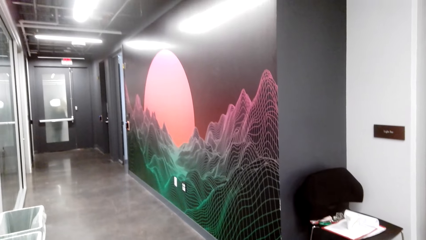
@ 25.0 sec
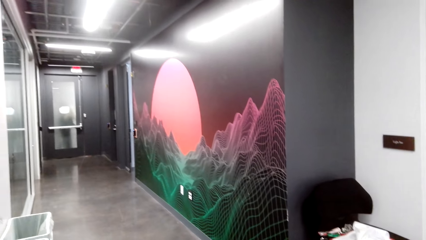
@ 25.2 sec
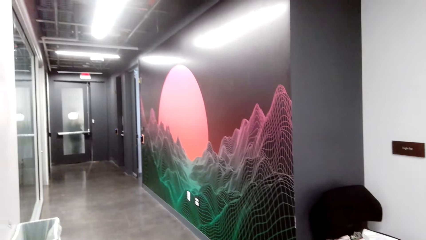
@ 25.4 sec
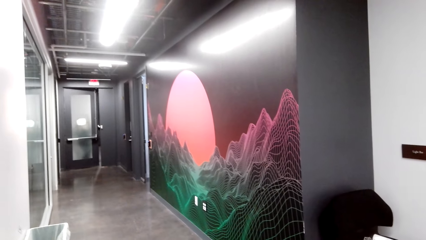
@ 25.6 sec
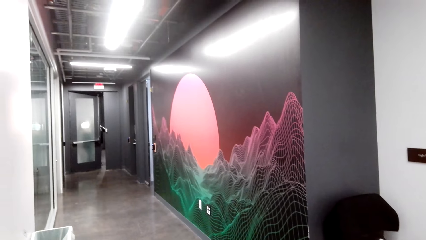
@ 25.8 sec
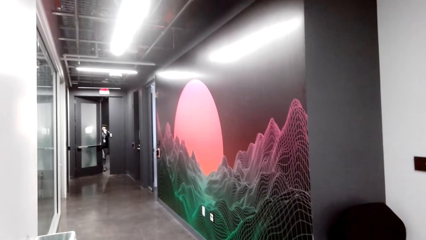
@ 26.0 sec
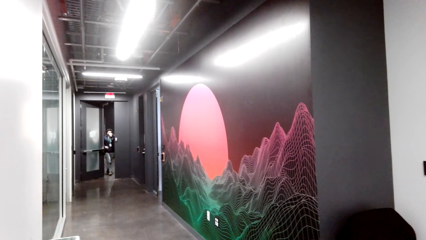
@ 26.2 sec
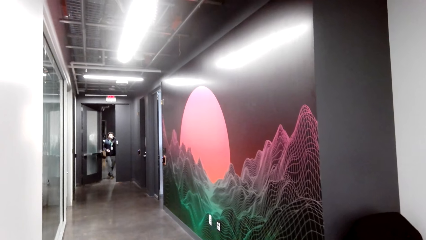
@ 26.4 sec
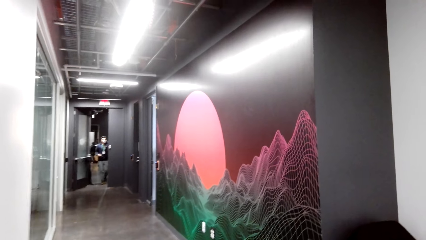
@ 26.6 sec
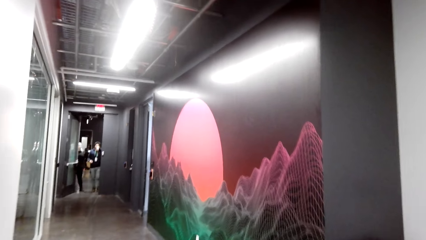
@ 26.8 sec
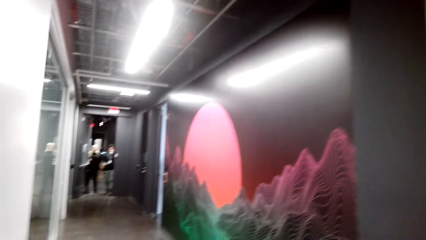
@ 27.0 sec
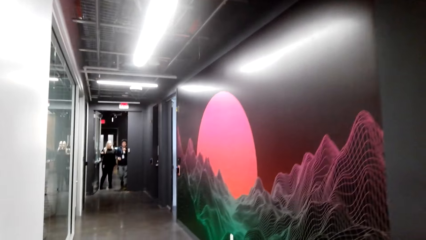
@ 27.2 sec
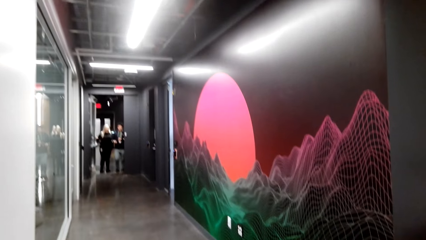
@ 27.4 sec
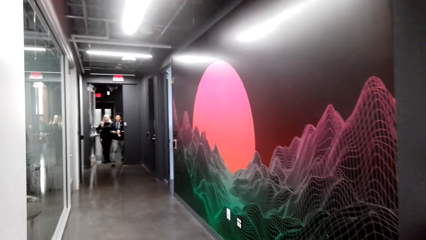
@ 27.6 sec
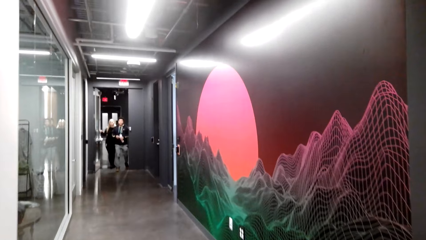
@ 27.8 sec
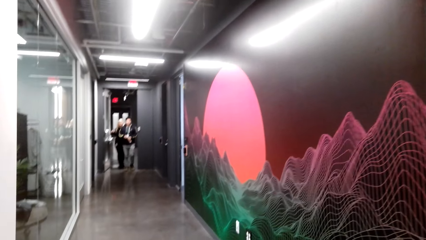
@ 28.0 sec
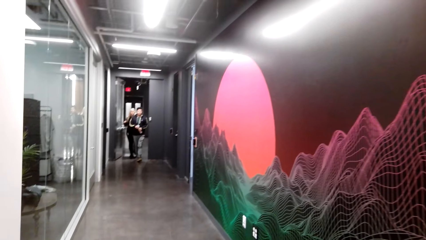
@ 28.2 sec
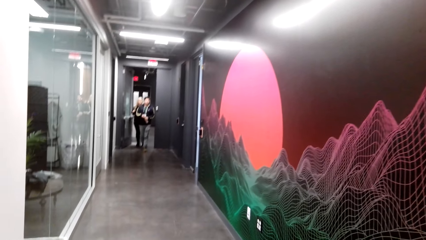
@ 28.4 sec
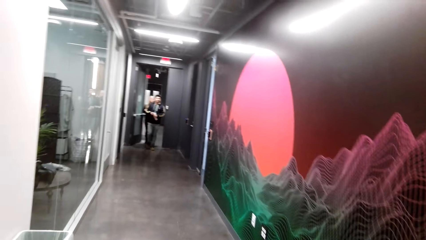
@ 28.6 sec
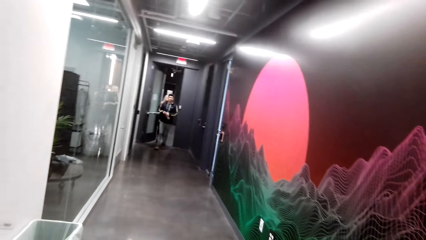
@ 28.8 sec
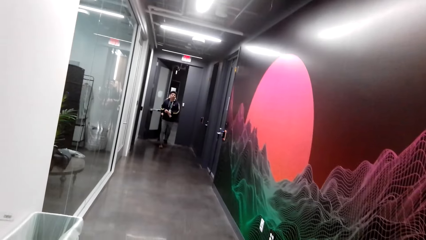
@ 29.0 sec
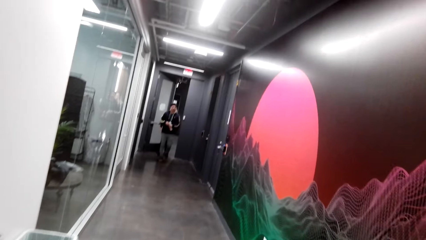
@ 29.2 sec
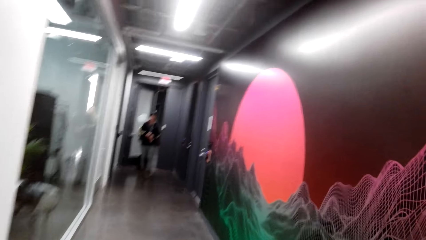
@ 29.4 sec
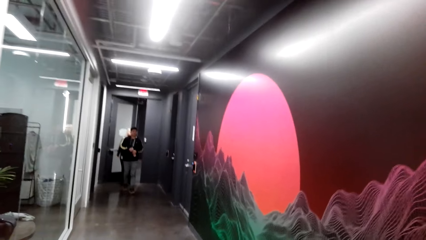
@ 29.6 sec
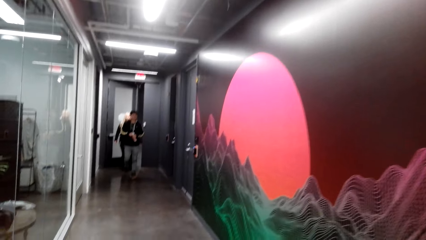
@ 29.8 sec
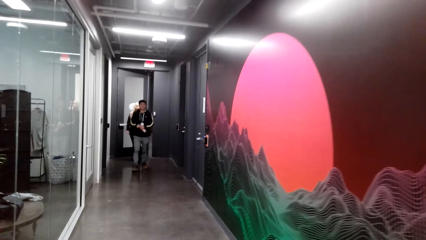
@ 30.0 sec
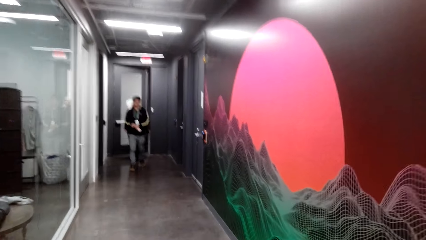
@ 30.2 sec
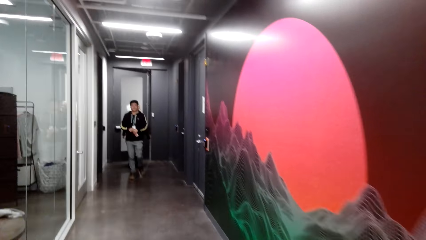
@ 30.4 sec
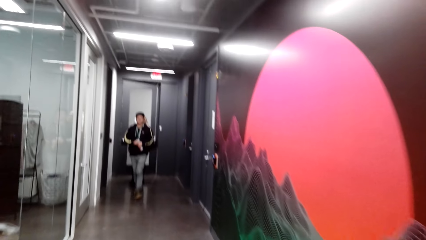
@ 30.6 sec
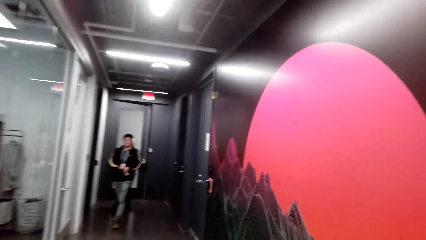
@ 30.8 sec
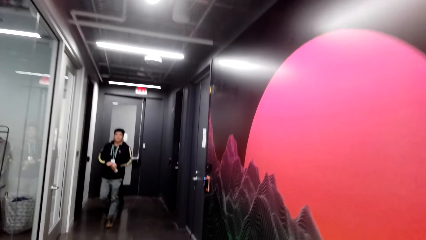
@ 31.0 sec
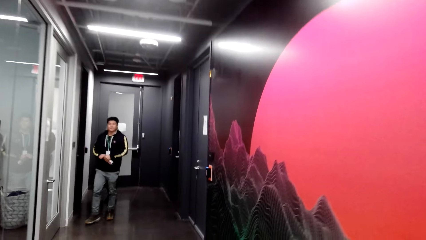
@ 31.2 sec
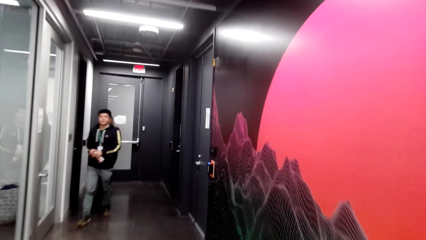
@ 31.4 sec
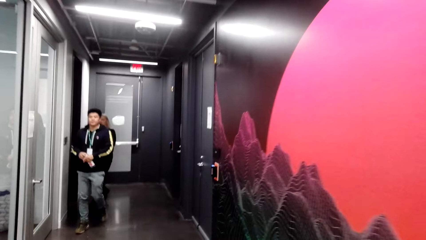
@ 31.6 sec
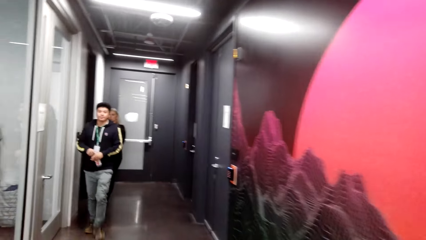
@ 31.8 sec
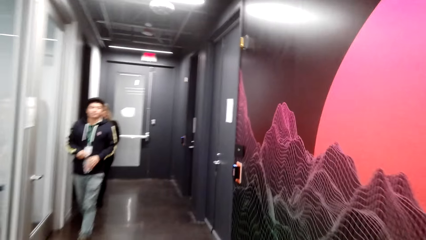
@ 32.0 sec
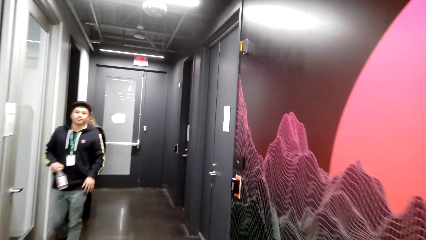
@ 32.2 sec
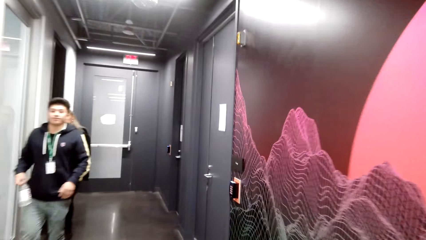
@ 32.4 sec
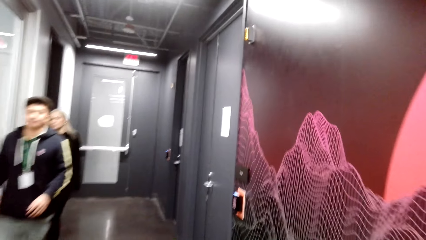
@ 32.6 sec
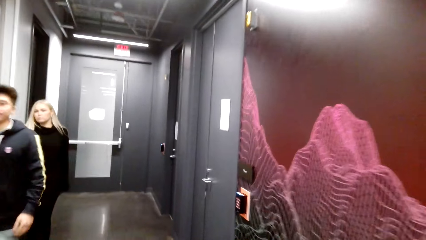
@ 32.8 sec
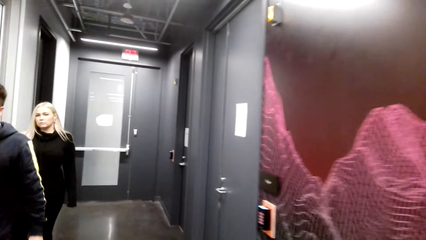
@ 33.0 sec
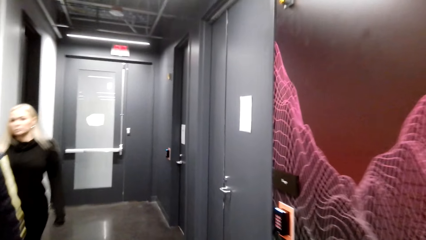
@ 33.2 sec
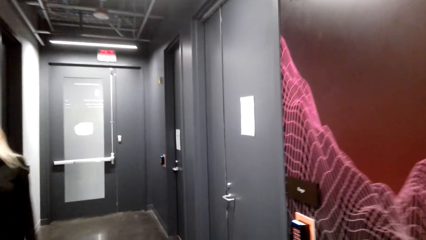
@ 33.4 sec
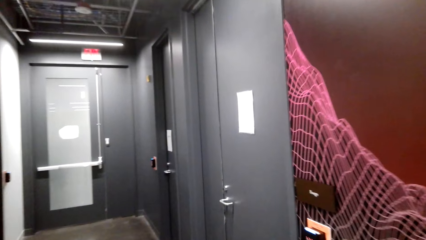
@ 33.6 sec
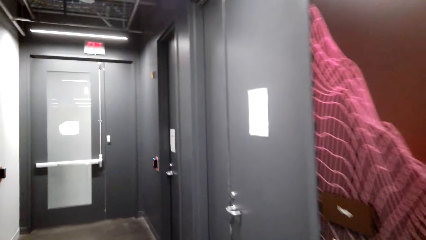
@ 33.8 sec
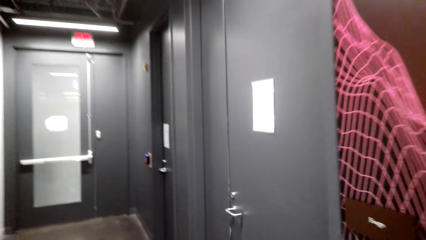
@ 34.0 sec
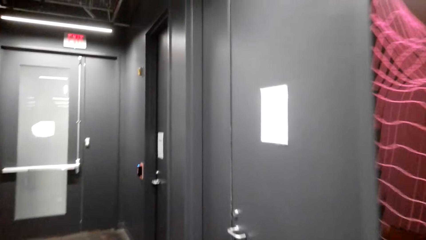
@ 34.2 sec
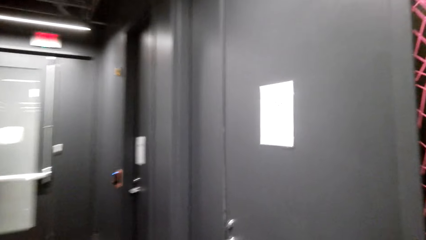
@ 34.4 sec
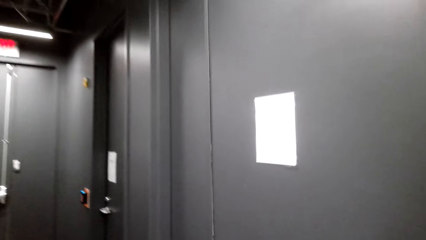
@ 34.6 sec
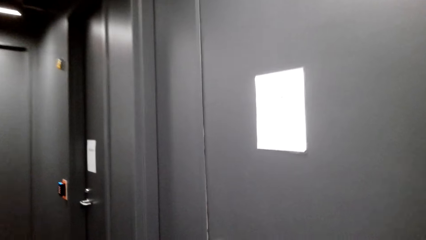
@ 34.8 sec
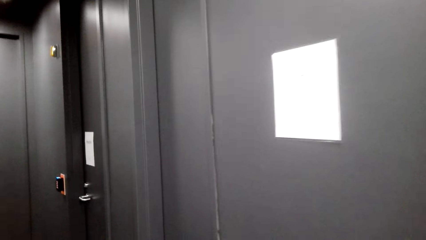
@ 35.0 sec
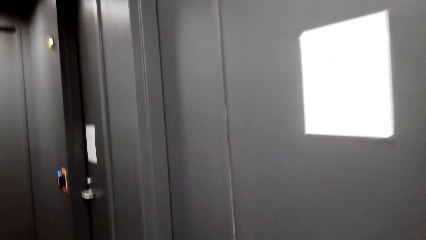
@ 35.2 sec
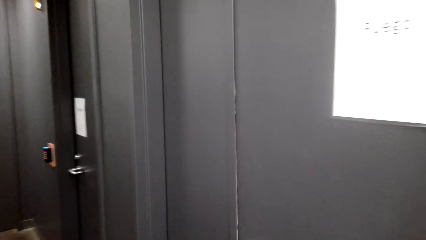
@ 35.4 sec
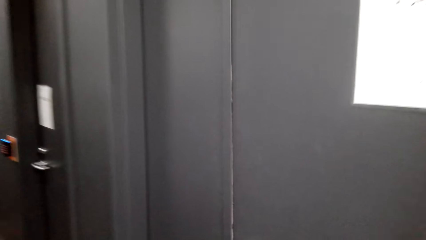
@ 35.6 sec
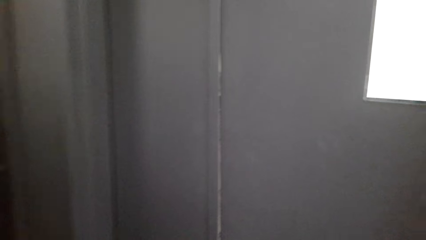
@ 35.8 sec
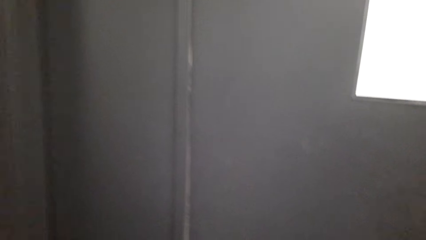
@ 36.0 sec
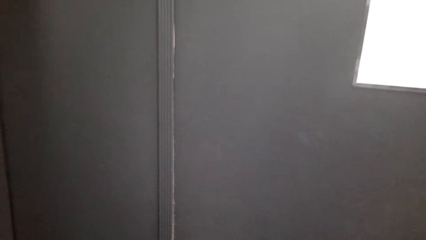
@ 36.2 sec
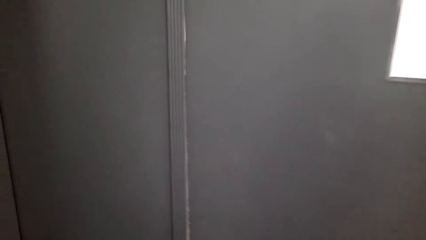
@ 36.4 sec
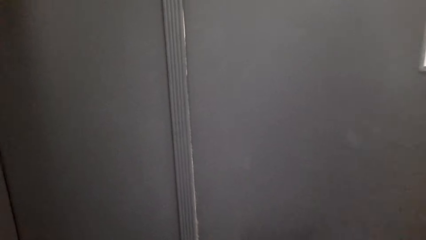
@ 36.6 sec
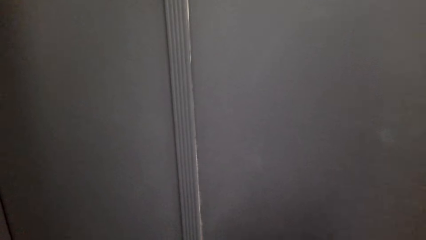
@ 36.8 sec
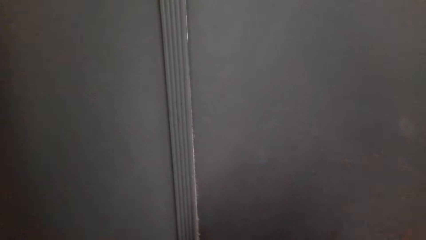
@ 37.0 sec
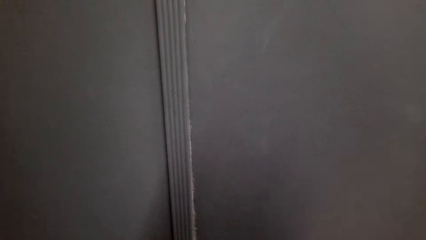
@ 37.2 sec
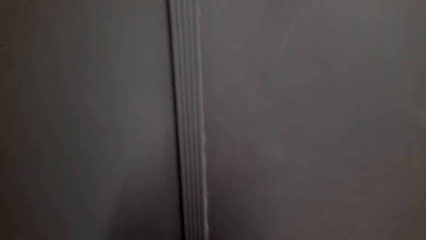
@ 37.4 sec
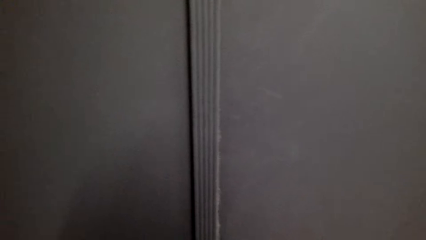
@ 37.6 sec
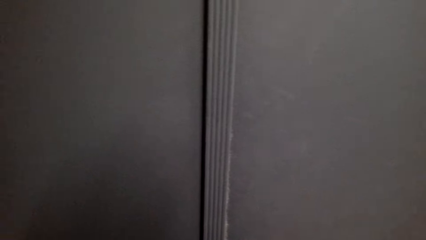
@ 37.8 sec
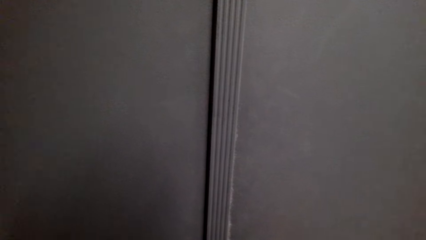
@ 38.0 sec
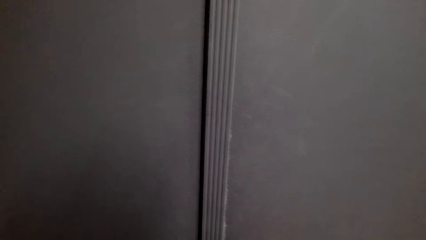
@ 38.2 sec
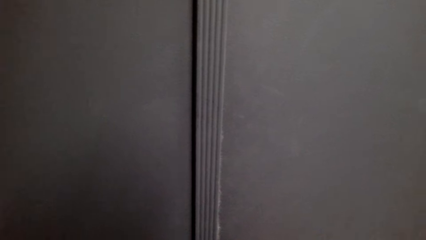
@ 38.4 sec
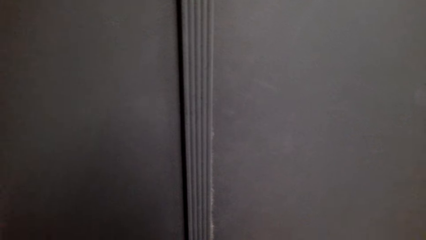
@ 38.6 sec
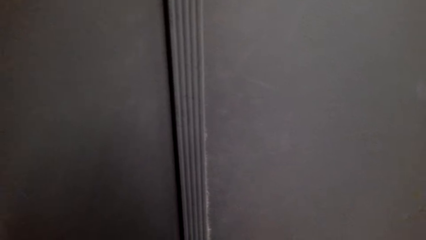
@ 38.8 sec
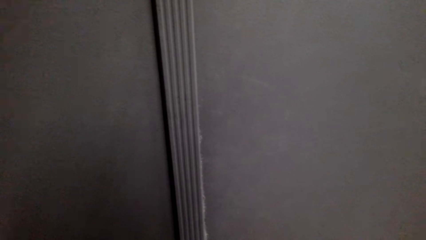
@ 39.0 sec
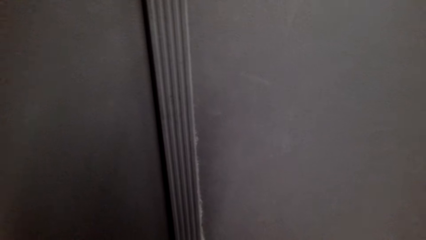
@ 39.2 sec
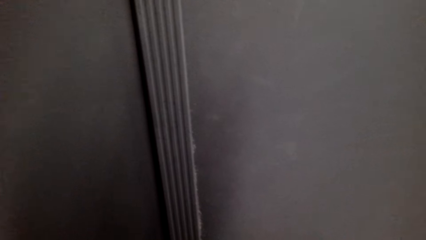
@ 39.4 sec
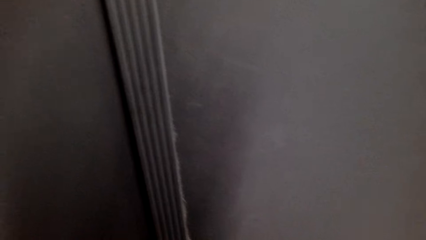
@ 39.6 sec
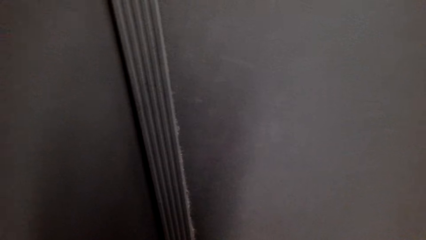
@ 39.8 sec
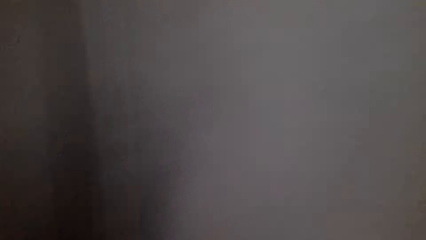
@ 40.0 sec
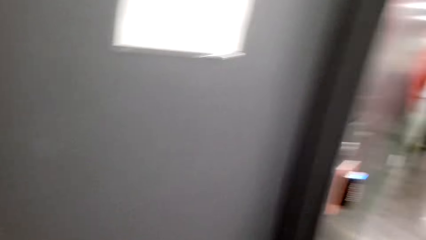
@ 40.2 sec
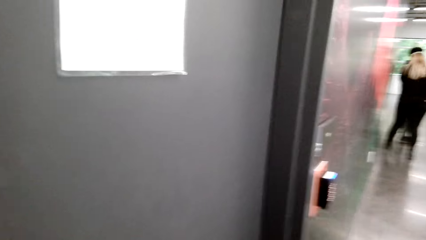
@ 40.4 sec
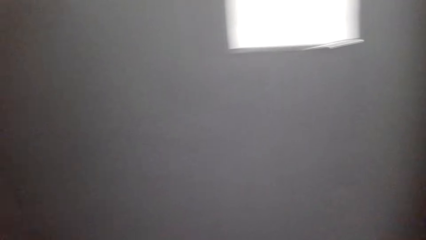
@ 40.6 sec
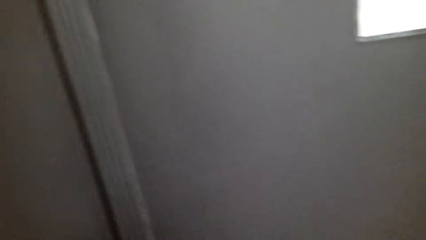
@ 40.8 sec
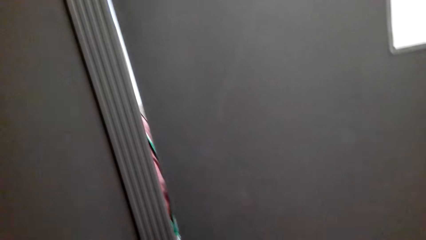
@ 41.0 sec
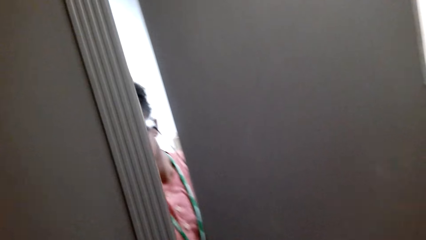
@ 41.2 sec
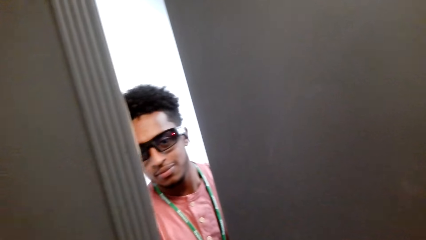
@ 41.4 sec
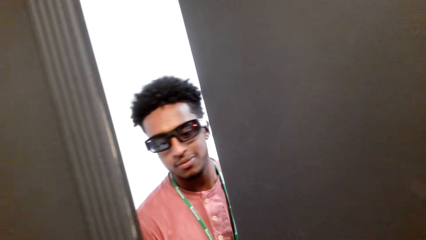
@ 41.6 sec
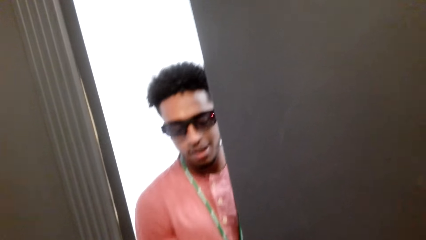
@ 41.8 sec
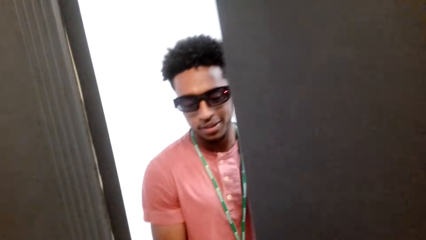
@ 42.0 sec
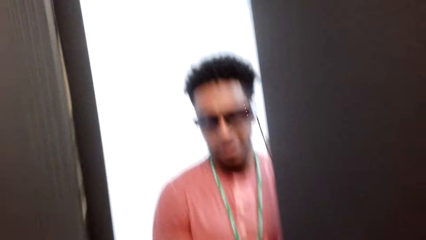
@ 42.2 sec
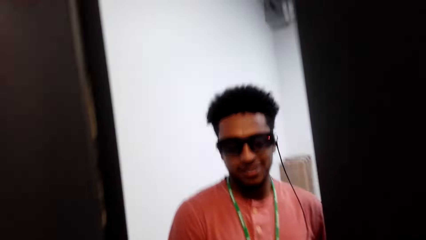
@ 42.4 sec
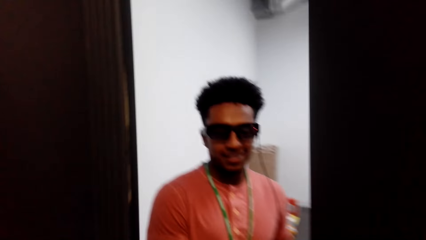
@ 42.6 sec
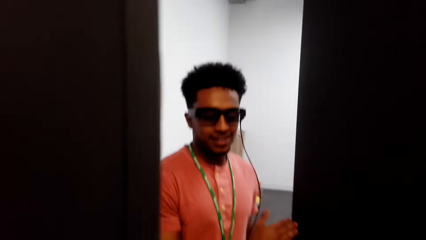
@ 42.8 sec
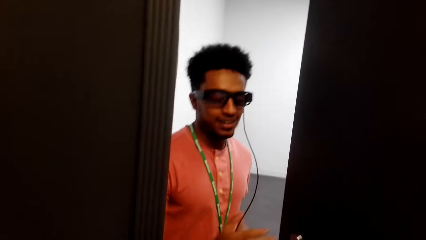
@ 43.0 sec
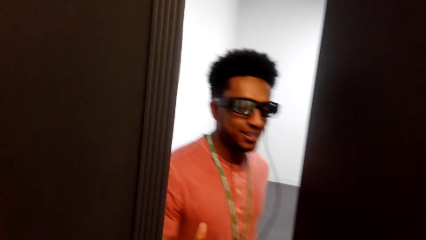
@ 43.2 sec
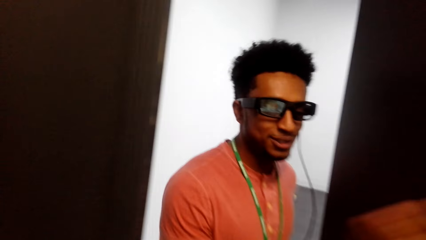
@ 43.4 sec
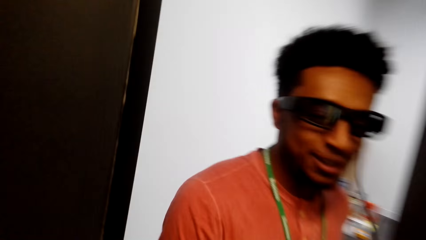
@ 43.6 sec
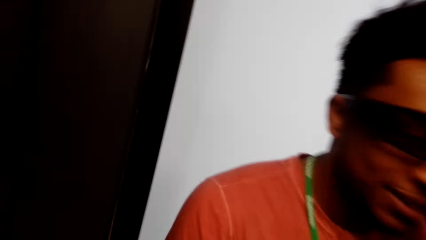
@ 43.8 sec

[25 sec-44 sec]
The camera wearer walks around the house. They walk towards the door. They knock at the door. A man opens the door.
